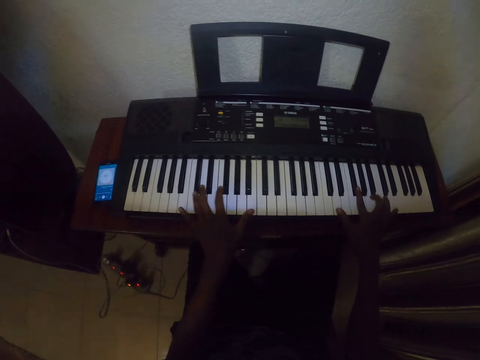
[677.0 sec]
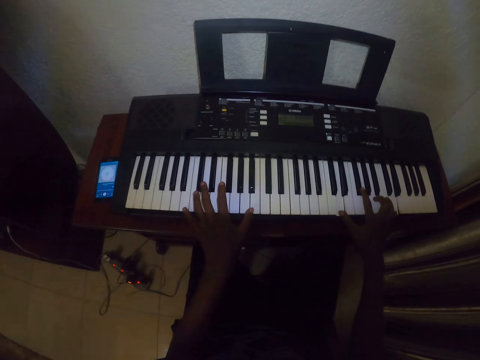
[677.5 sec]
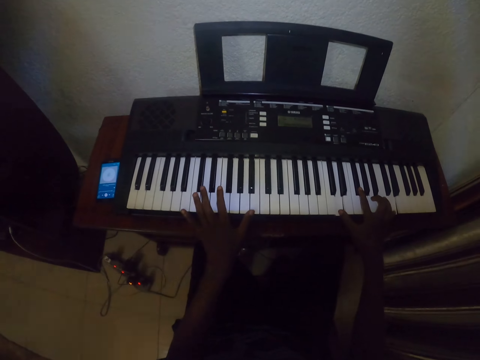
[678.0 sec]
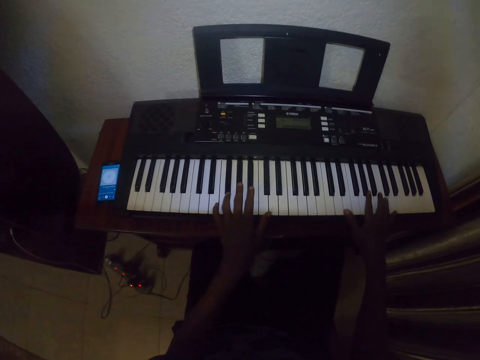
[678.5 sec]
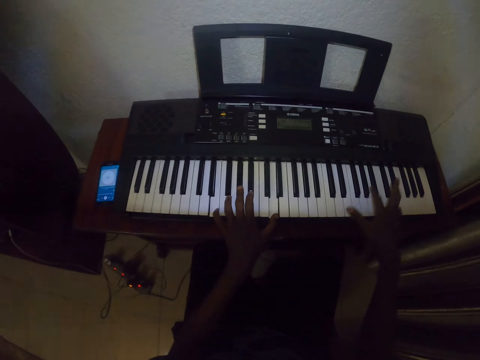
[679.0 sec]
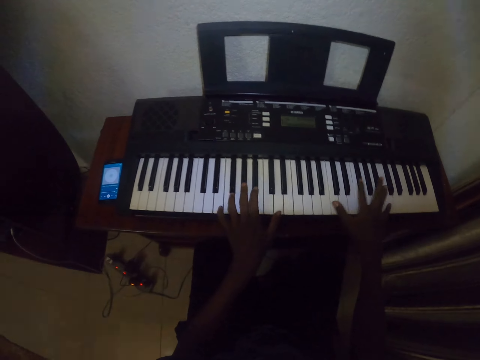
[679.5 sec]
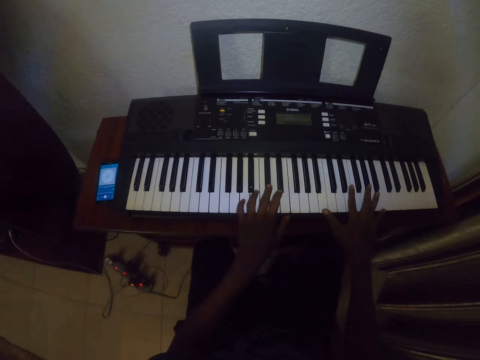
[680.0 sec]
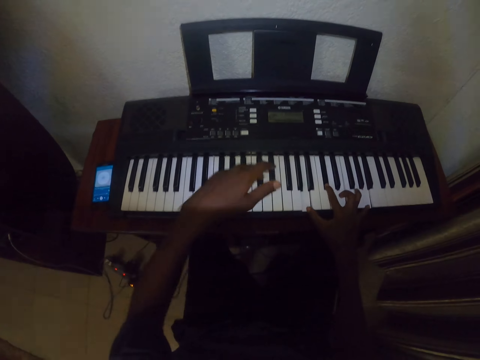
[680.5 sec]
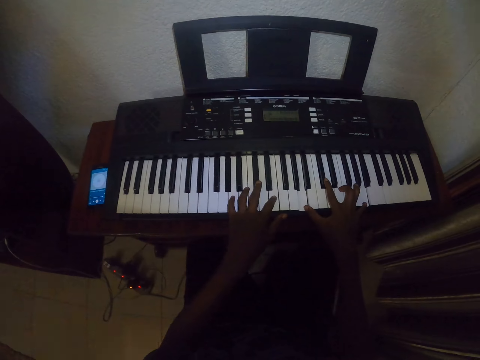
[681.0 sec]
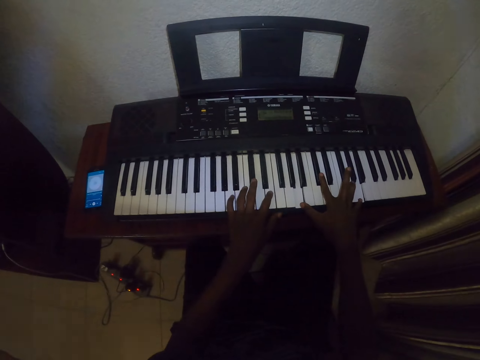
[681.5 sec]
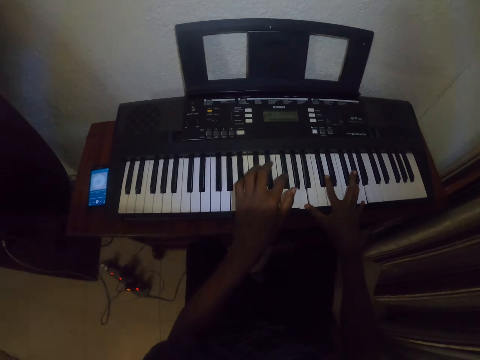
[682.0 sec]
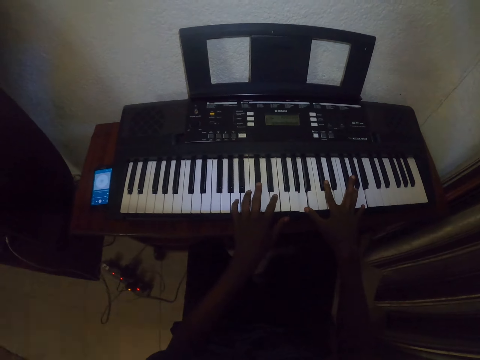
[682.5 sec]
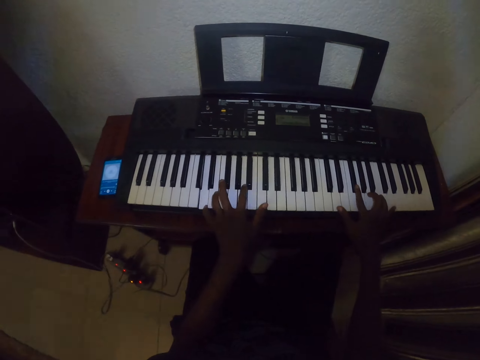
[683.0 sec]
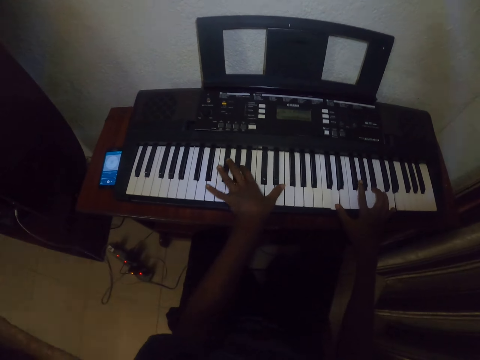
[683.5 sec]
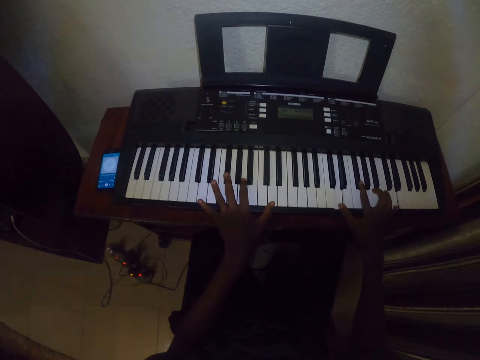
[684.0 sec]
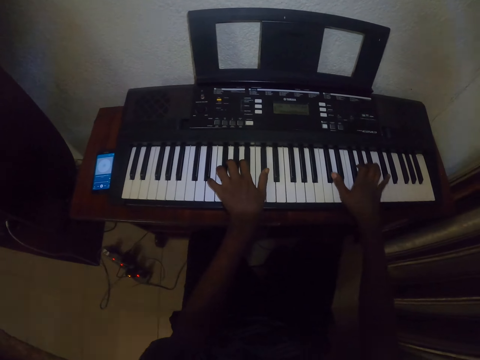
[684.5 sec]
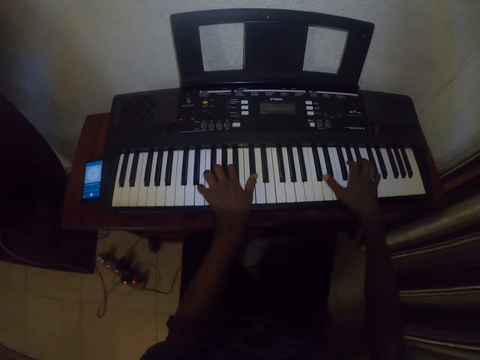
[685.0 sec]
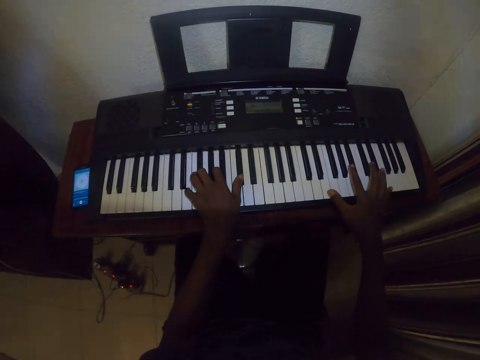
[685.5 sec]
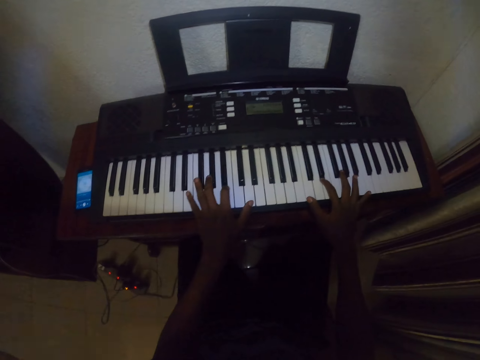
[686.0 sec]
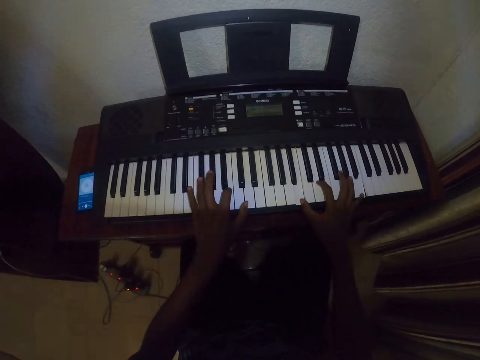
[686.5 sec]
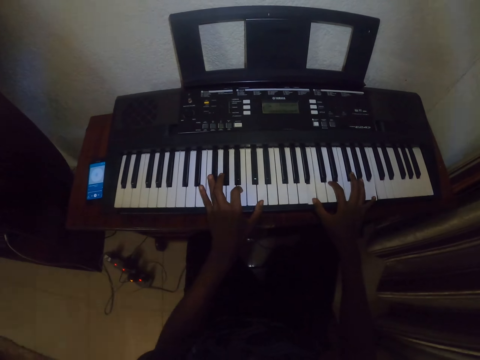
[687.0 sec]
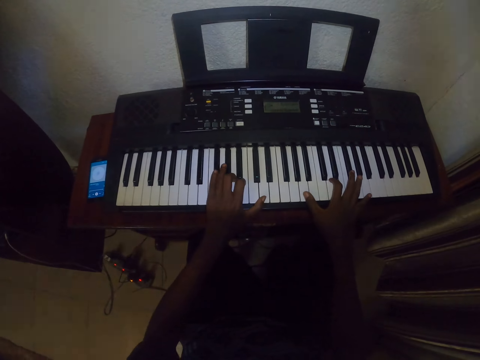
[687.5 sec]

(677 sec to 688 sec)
The camera wearer plays the piano with both hands repeatedly.

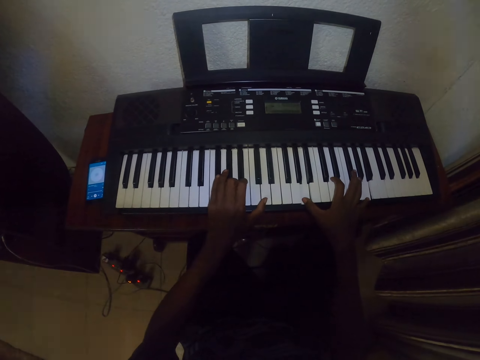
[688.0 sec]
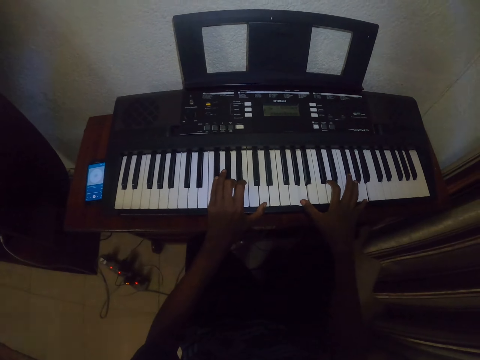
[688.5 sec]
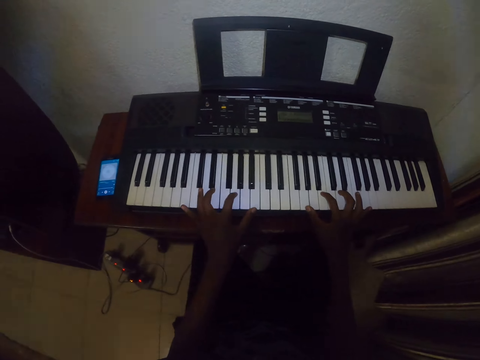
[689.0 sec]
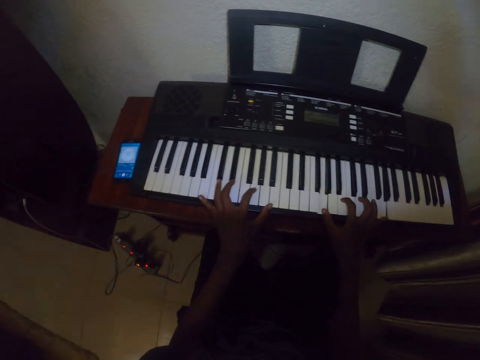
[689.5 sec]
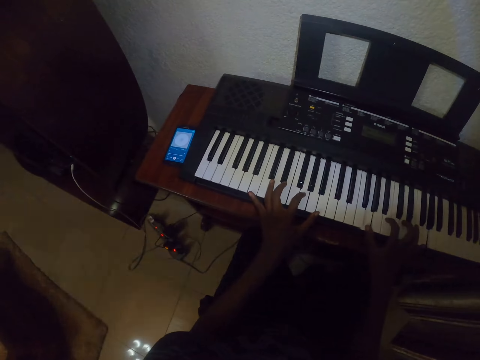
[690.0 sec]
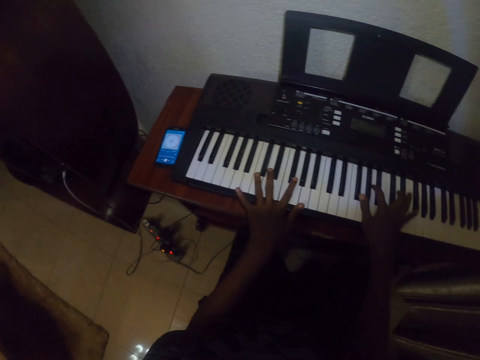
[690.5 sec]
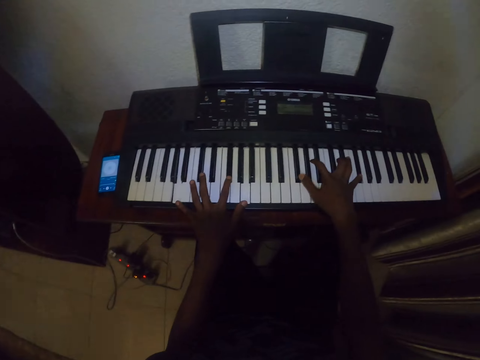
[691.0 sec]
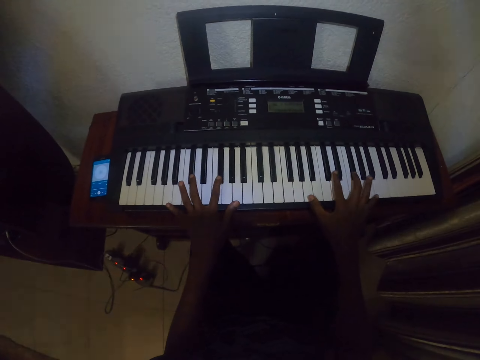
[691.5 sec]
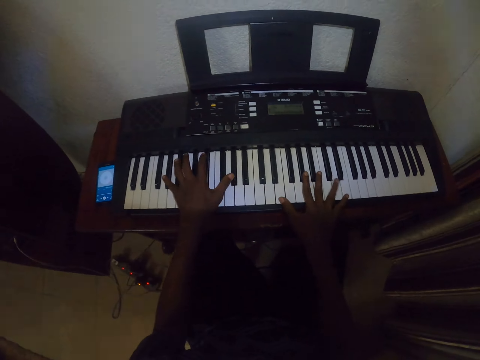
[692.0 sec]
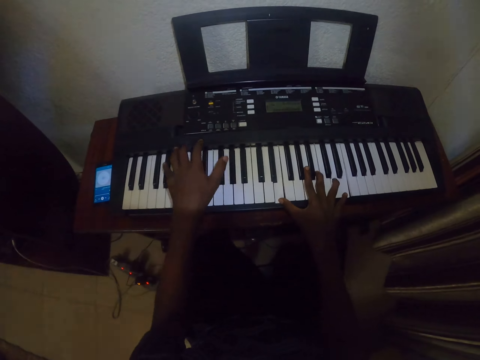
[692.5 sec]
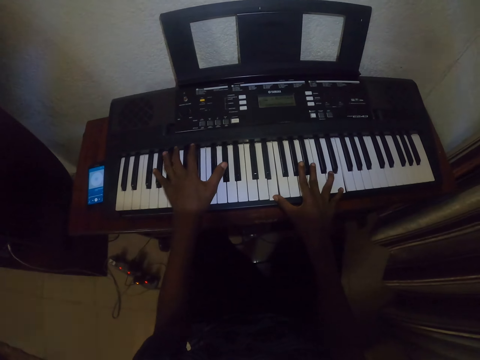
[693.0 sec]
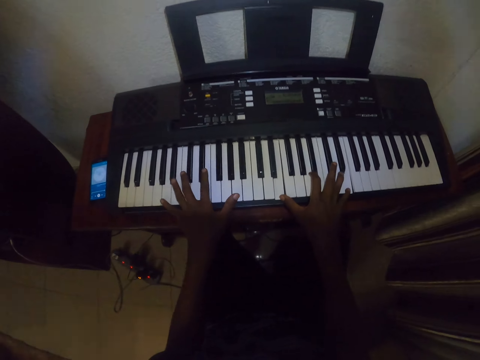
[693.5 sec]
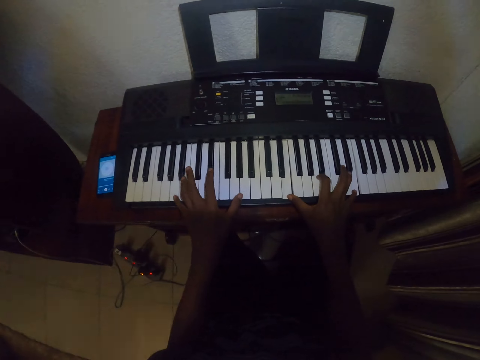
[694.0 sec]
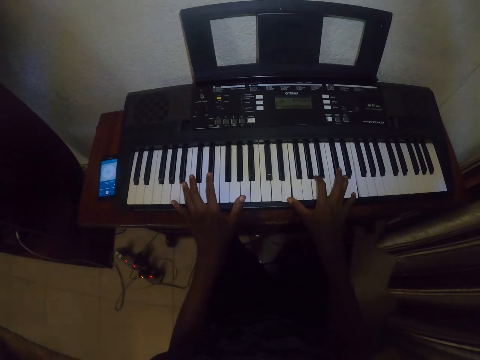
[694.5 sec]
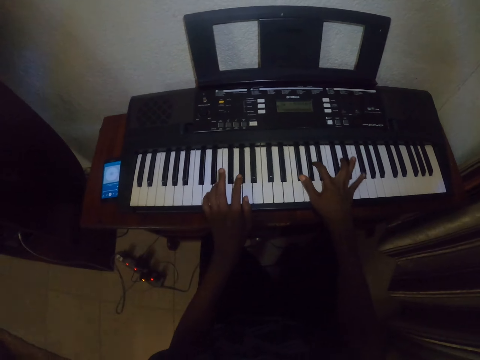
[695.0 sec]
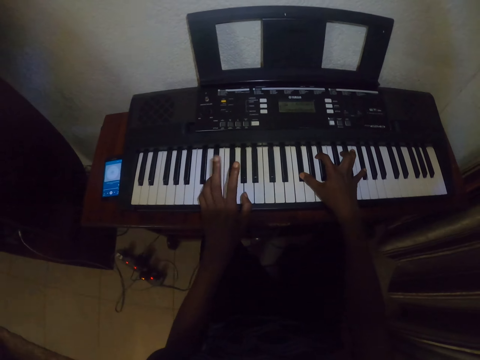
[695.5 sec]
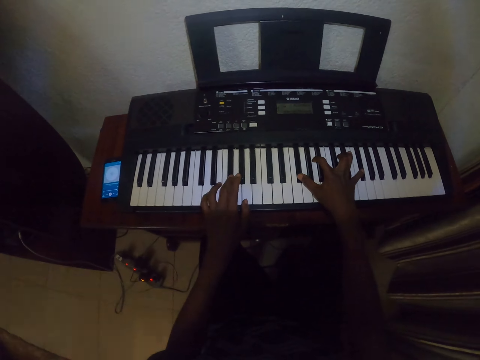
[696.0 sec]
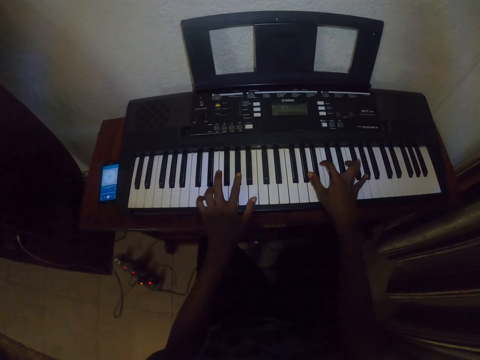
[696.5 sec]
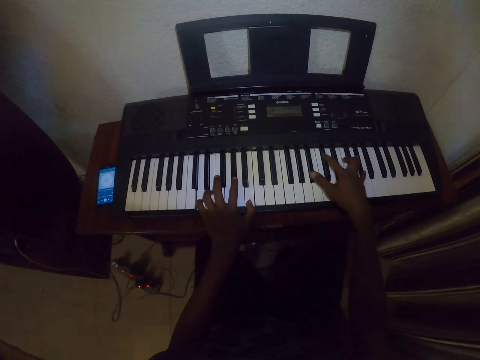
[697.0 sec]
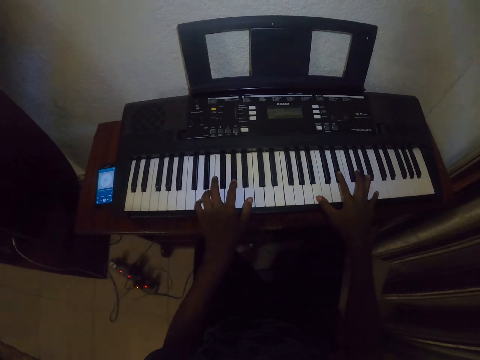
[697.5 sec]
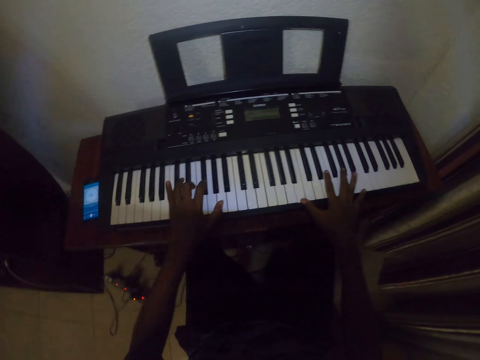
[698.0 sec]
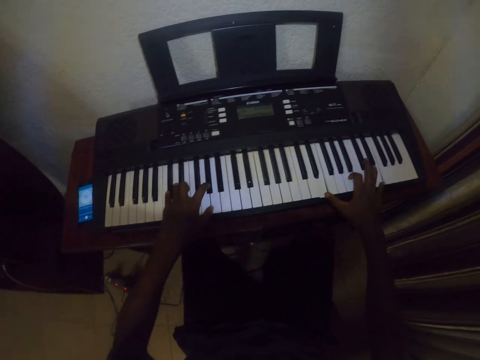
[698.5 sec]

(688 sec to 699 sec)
The camera wearer plays the piano with both hands repeatedly.

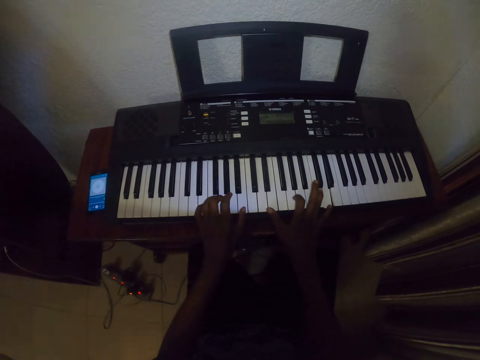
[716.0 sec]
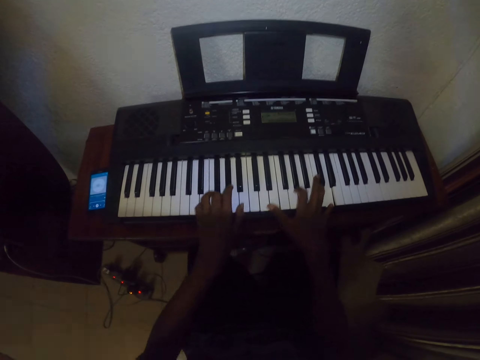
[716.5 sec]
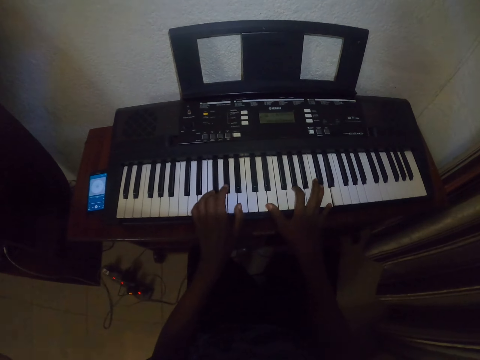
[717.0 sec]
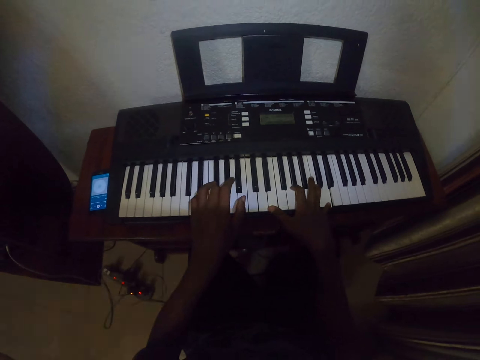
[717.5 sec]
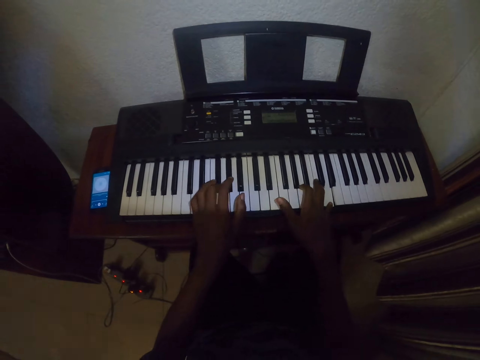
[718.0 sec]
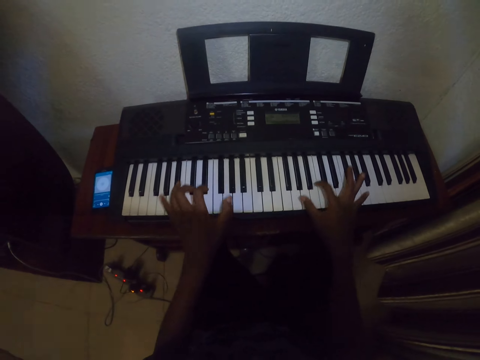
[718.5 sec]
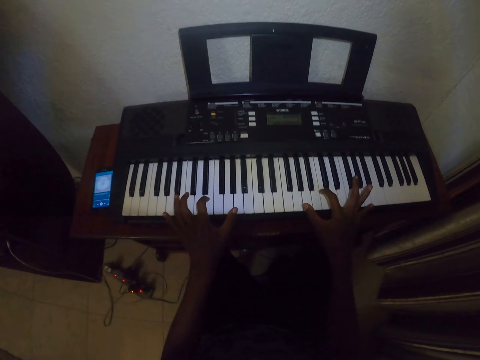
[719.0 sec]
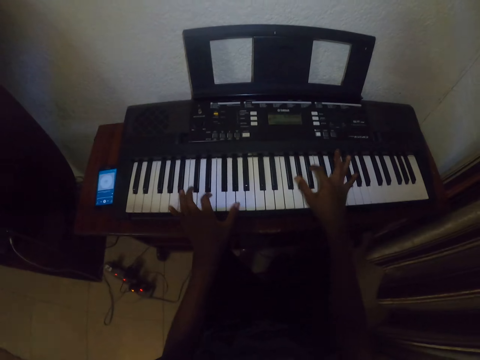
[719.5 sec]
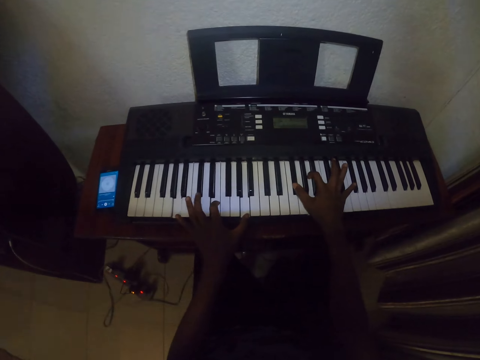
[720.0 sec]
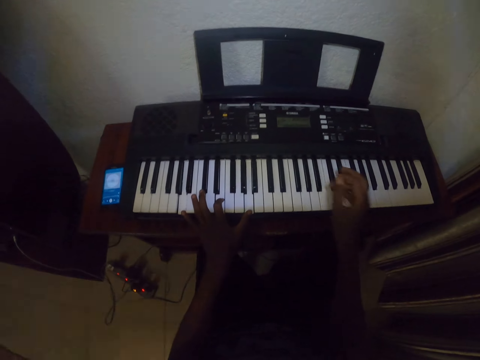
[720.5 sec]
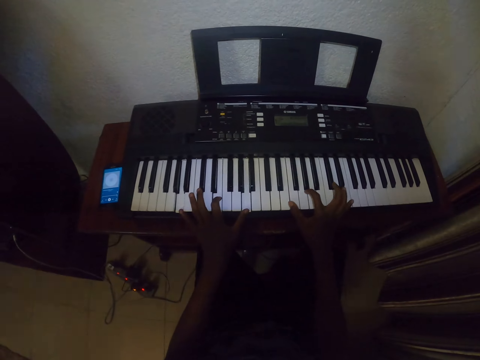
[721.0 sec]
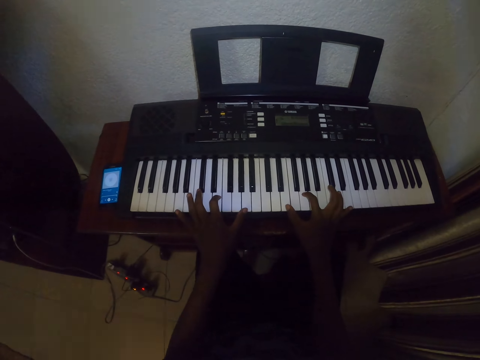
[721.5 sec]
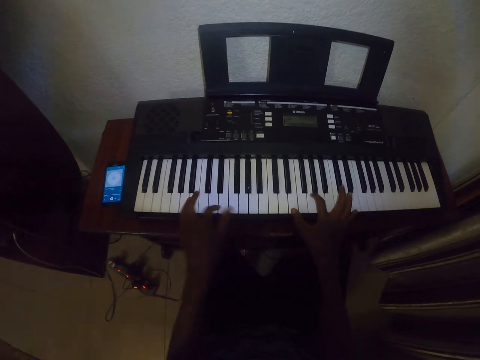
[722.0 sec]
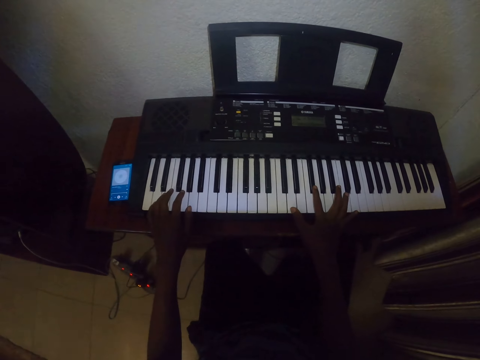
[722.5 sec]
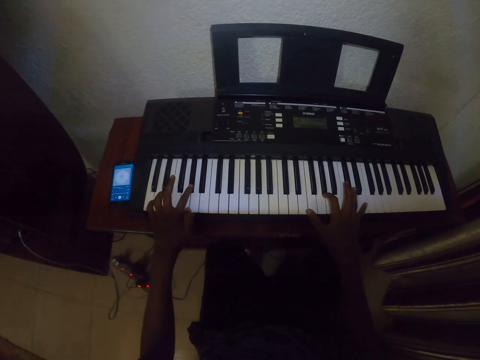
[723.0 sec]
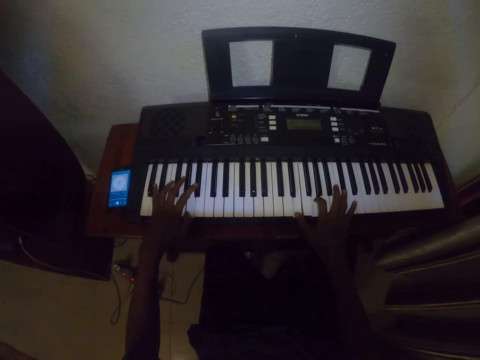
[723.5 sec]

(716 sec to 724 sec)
The camera wearer plays the piano with both hands repeatedly.
